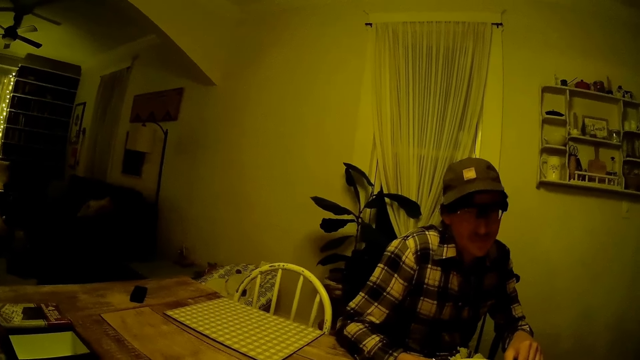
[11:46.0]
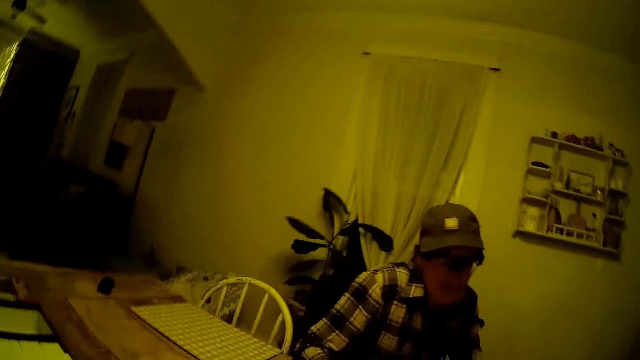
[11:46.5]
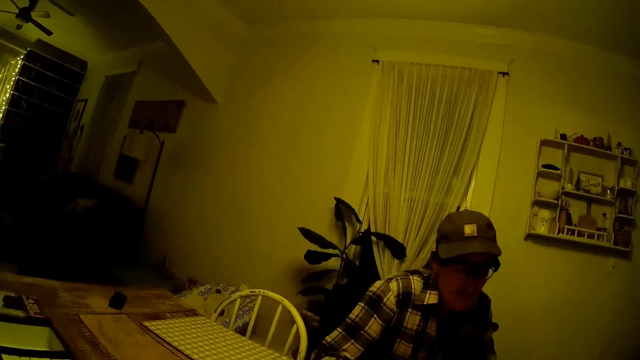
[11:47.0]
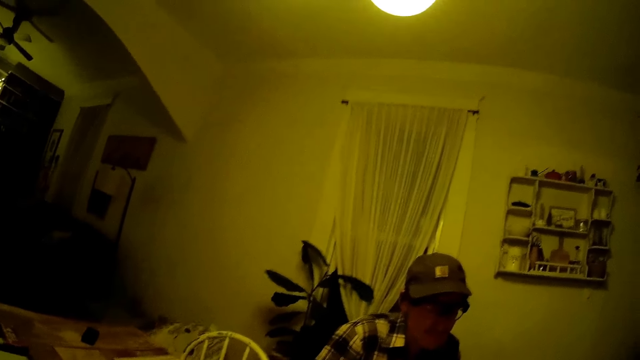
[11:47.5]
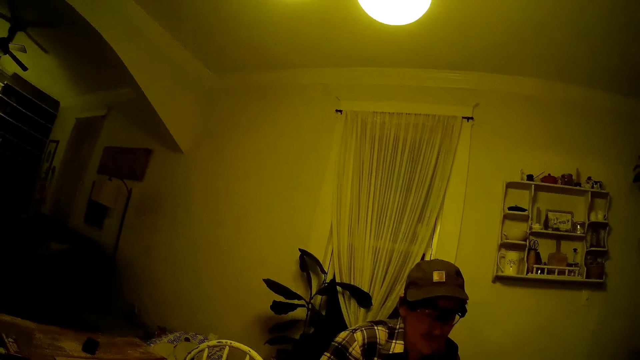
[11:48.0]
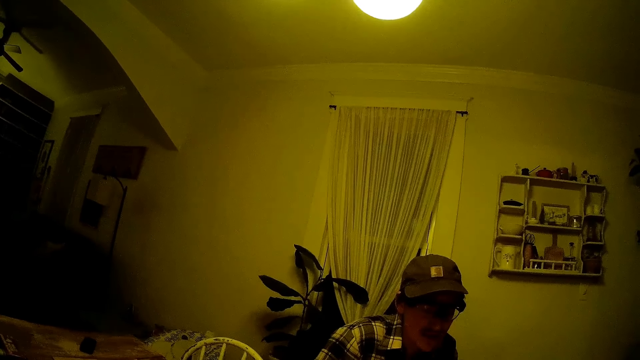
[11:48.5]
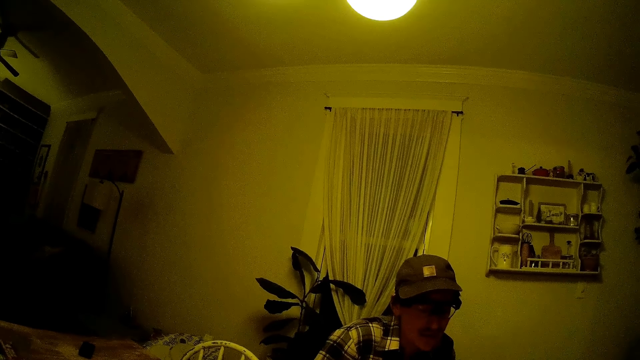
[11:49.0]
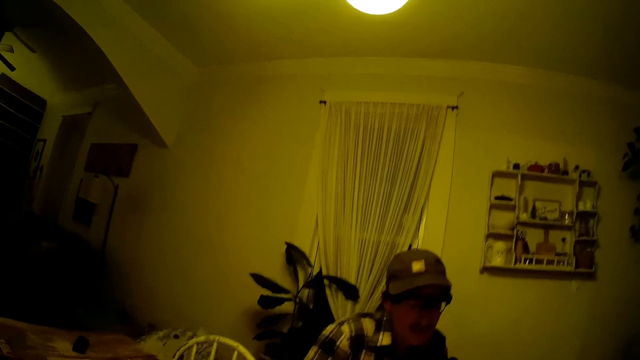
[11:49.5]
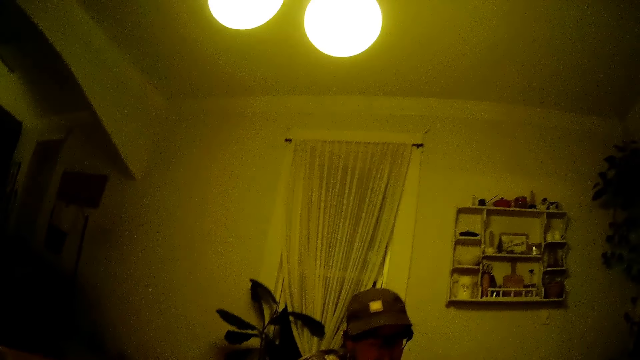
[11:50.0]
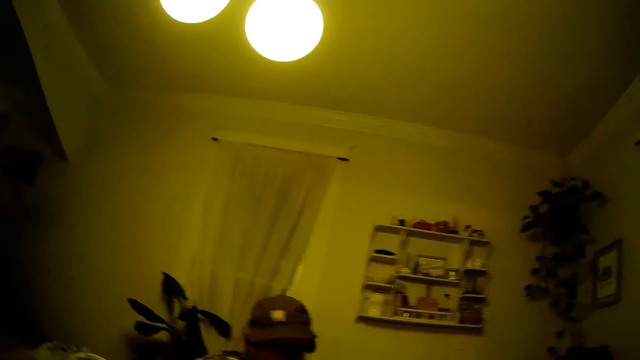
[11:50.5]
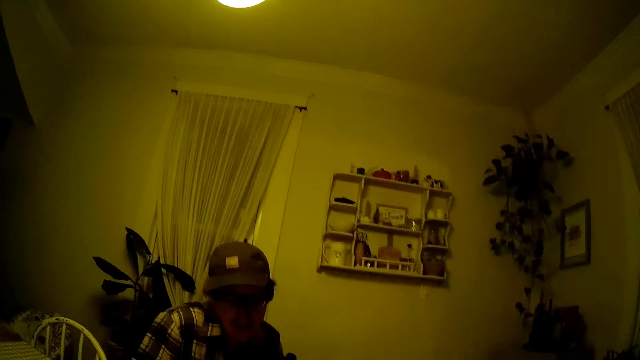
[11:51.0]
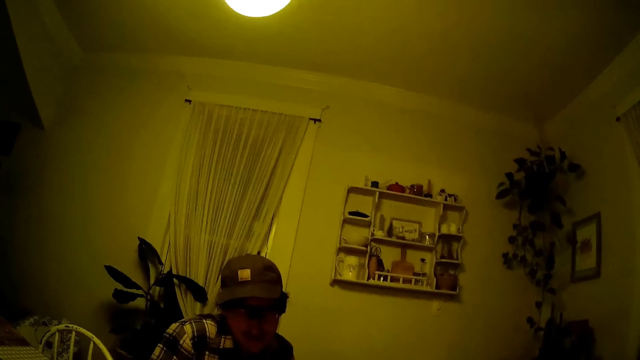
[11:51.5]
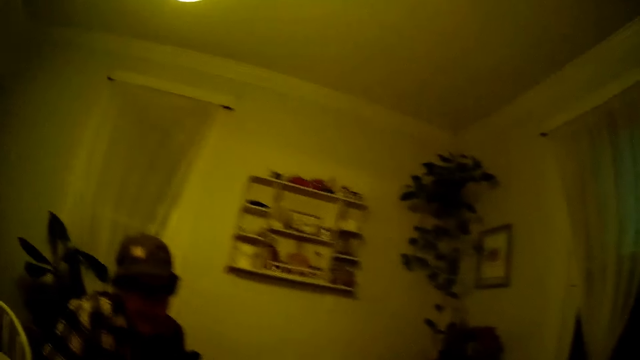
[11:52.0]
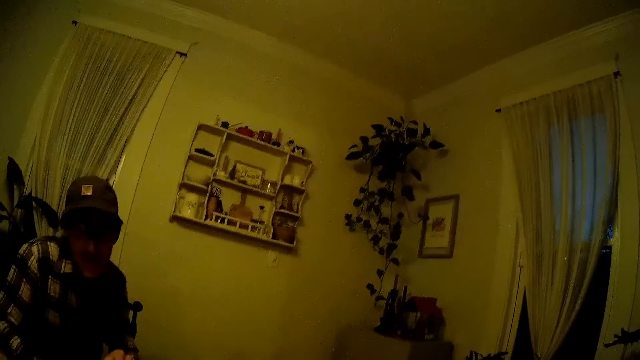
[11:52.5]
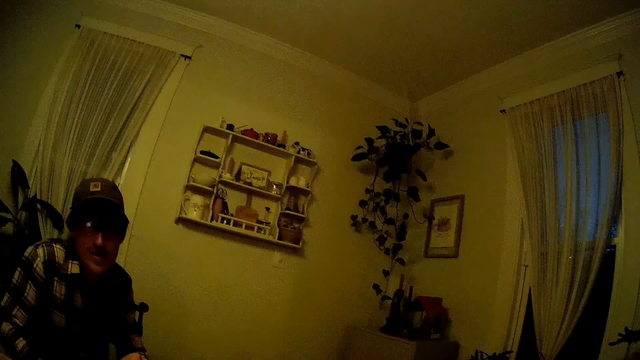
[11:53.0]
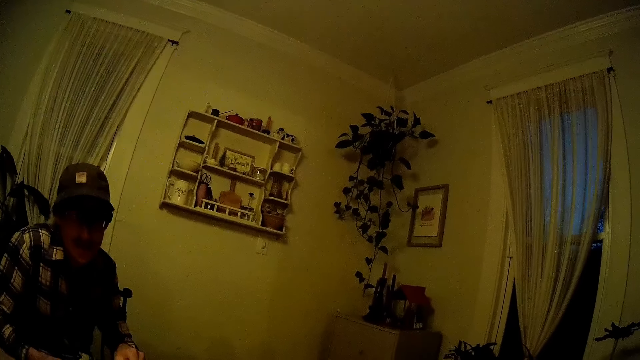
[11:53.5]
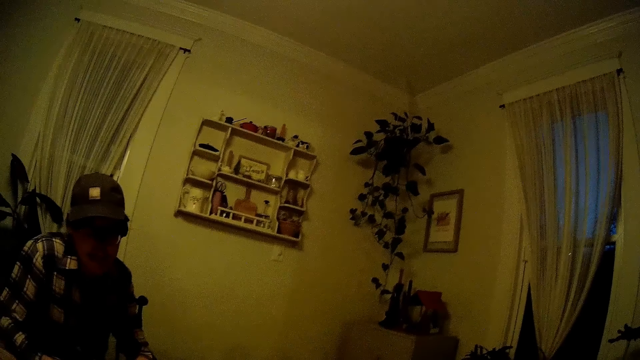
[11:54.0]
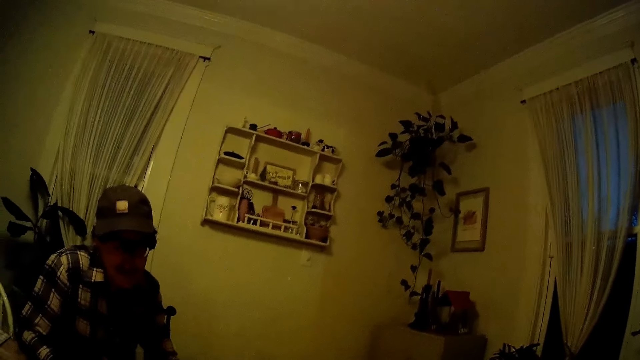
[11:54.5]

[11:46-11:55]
The camera wearer responds. The man continues to talk.

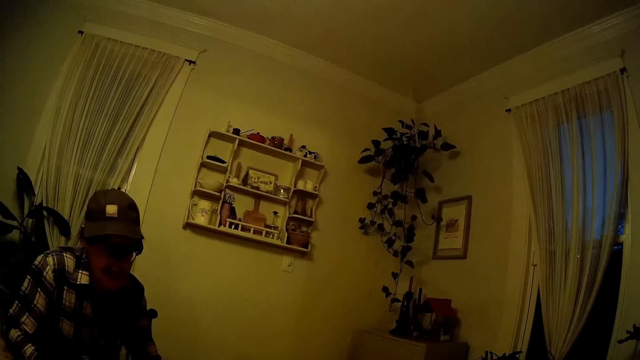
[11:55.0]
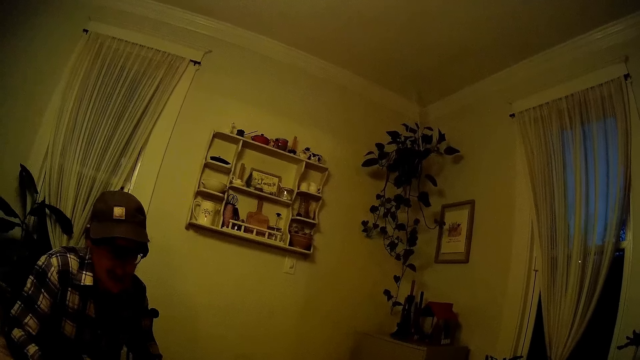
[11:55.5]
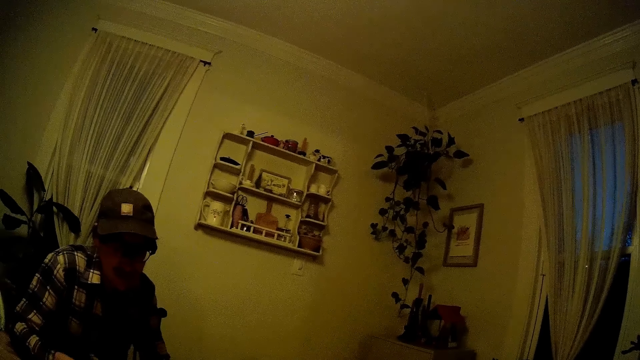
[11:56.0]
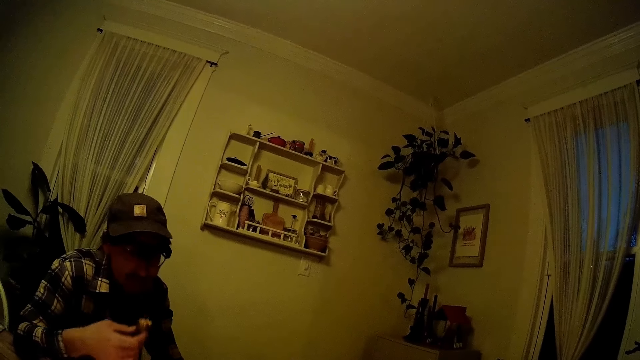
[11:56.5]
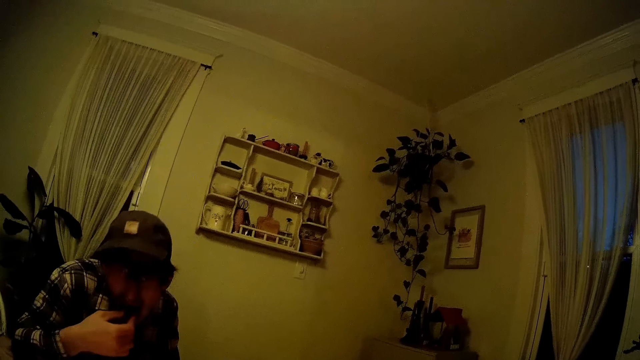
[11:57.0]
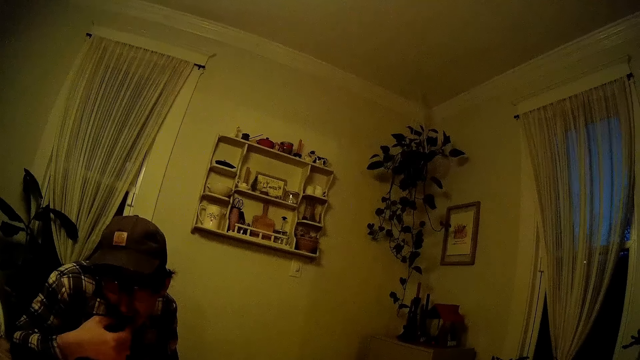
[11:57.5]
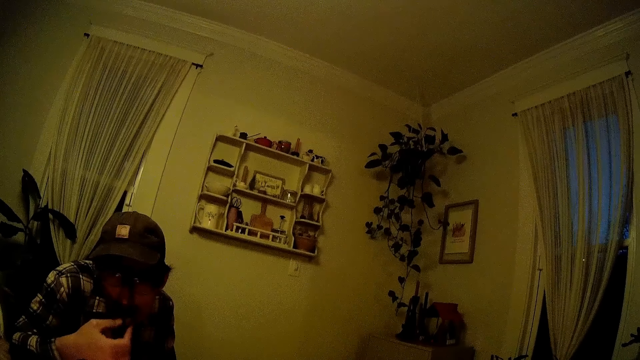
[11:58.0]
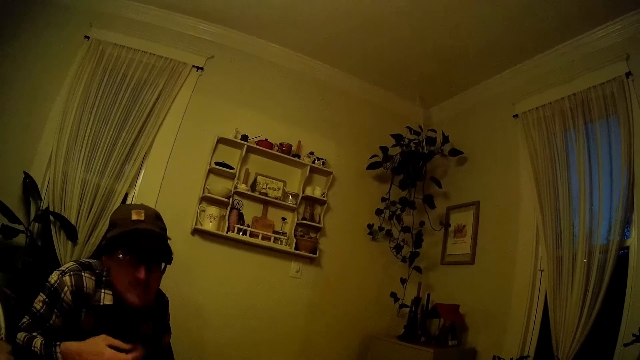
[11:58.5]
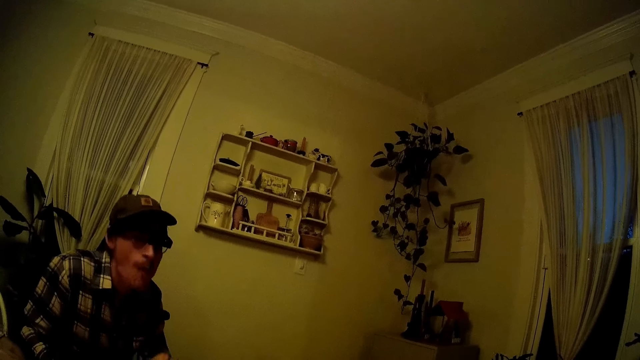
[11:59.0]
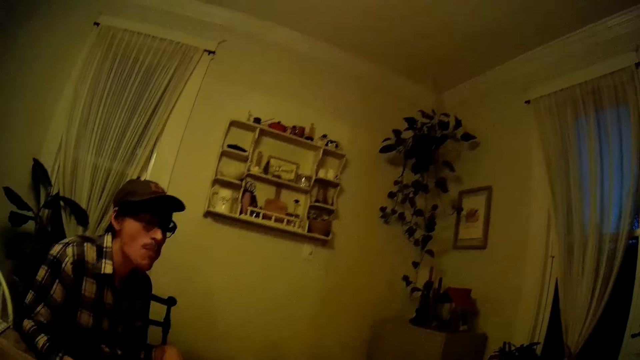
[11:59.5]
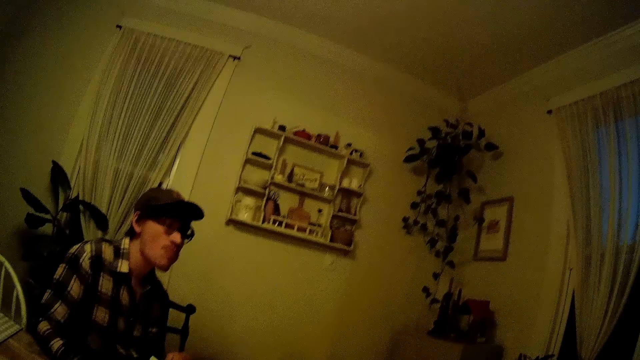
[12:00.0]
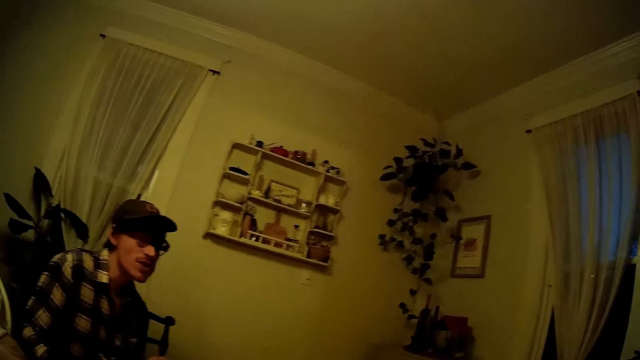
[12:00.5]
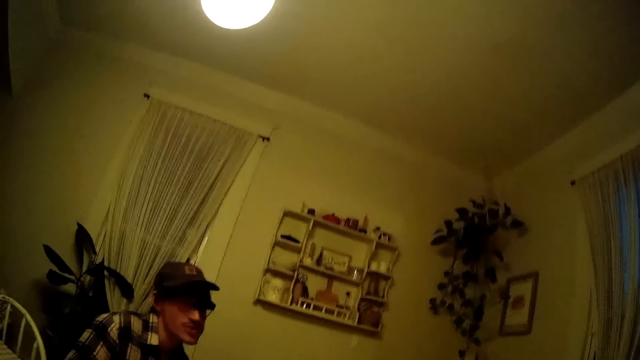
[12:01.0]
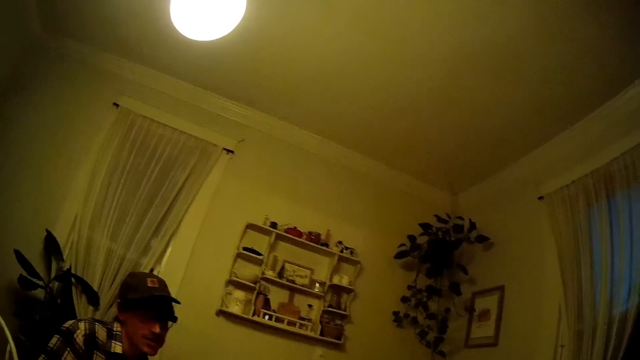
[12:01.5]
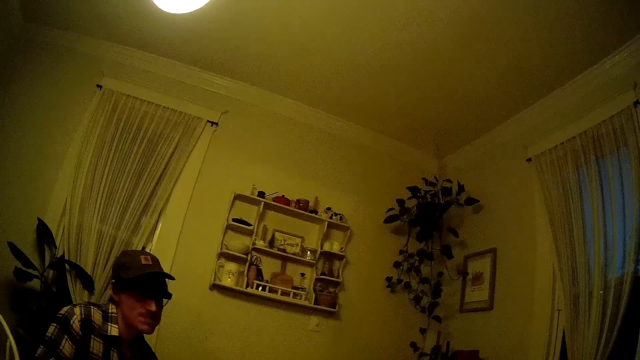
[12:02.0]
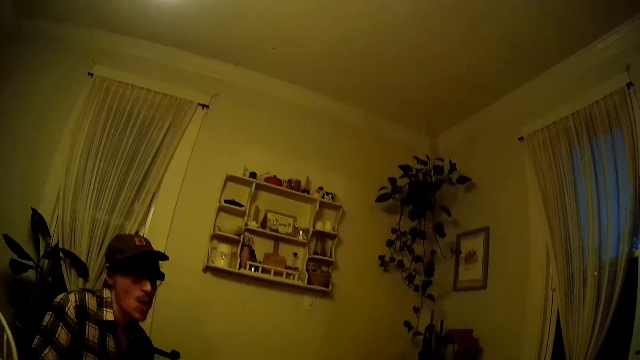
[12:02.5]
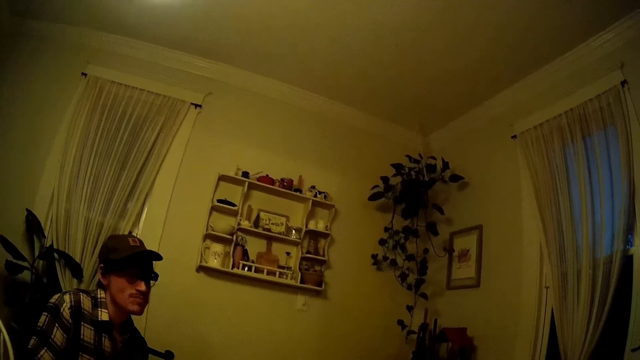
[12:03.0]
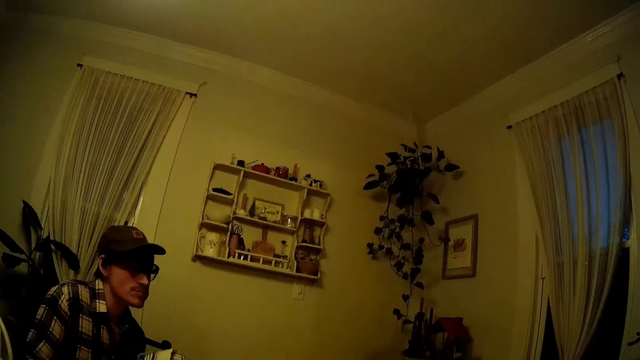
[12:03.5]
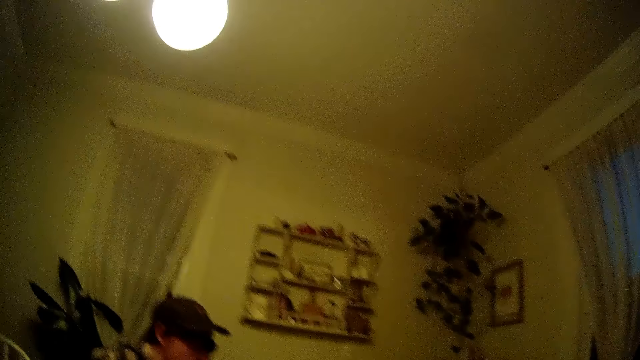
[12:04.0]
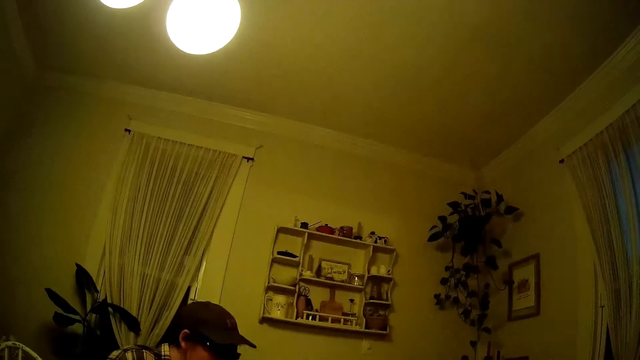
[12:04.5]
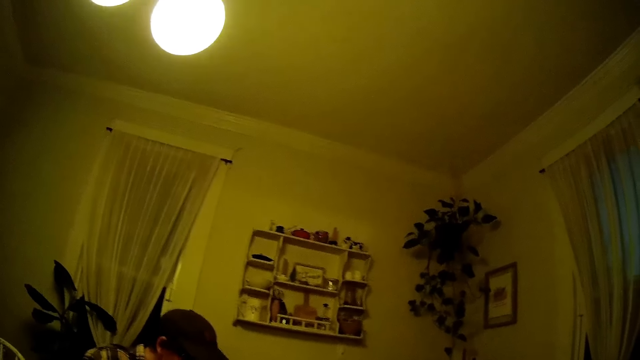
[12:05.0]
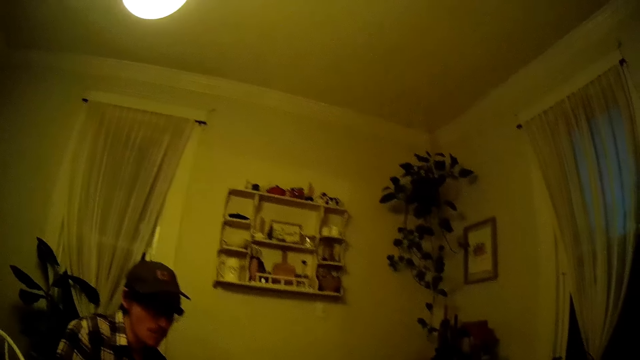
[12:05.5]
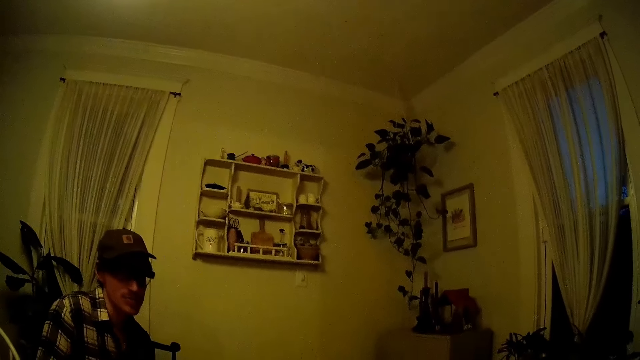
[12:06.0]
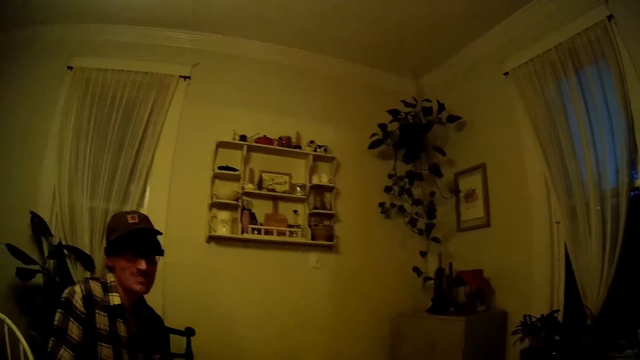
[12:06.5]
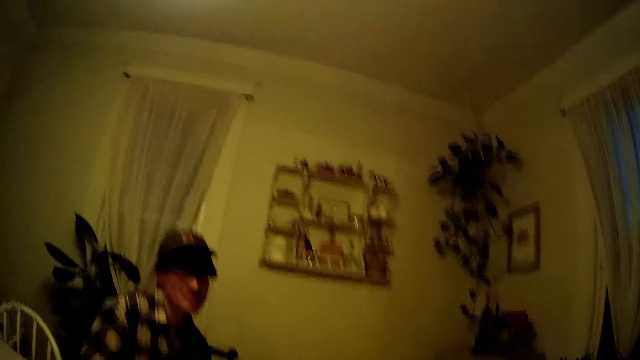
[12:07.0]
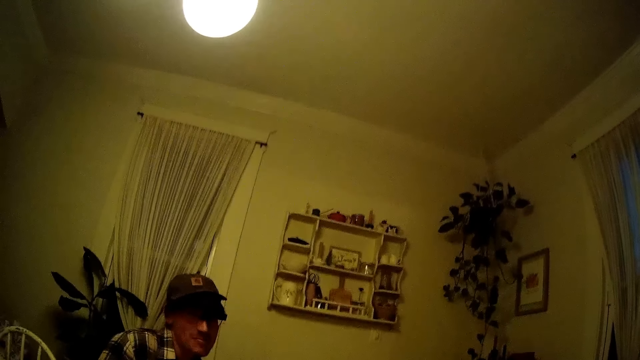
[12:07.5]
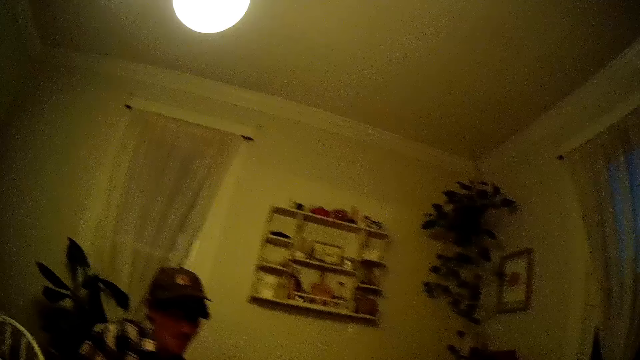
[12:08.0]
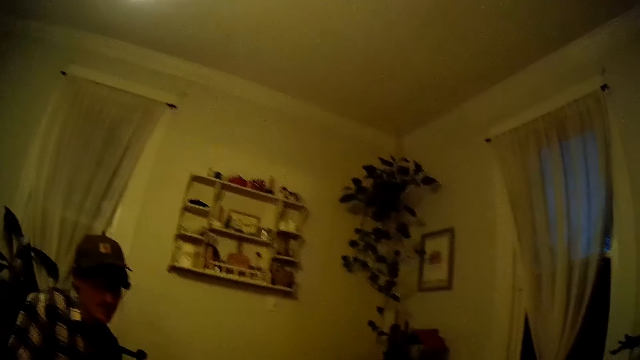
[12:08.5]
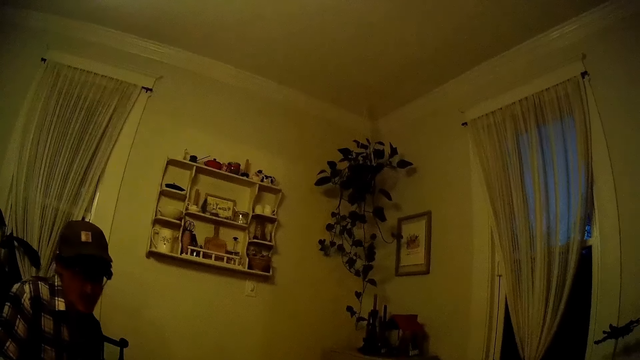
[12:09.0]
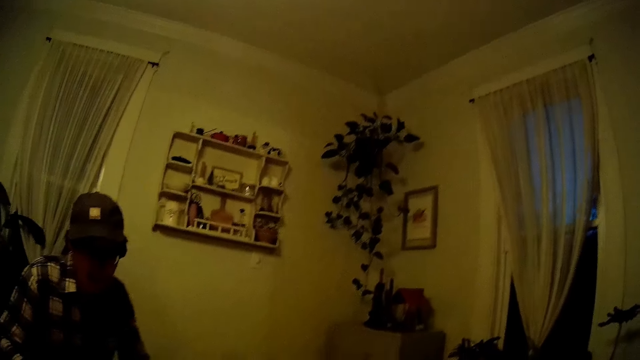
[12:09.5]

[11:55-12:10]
The man eats a piece of steak in his right hand. A person cries in the background. The man continues to talk.
